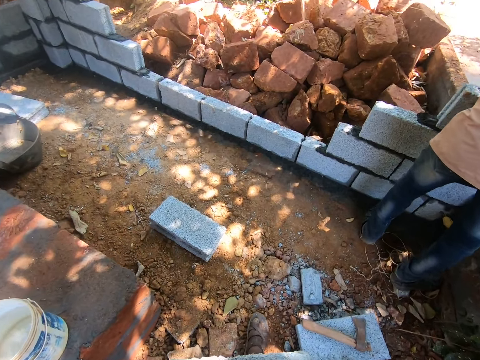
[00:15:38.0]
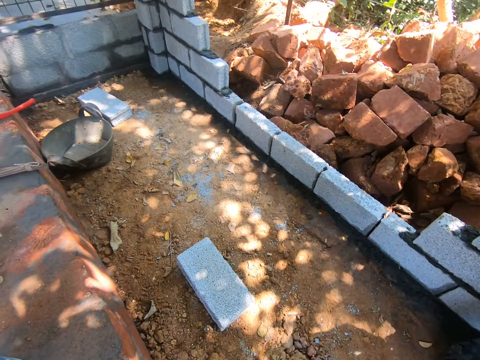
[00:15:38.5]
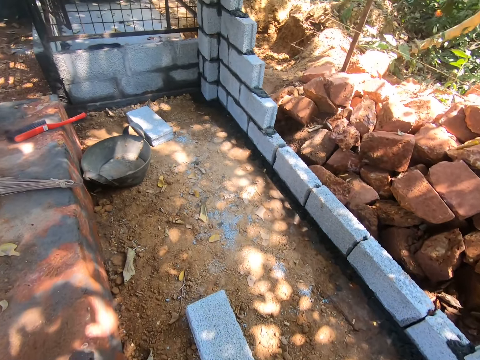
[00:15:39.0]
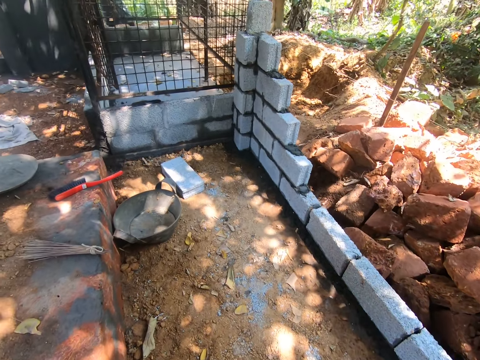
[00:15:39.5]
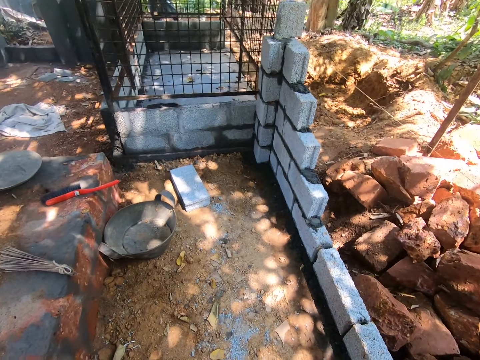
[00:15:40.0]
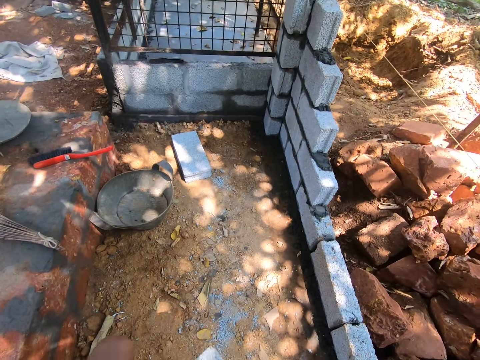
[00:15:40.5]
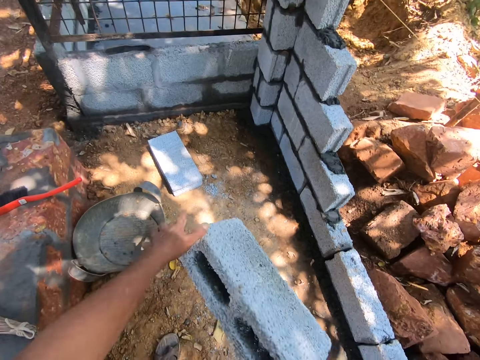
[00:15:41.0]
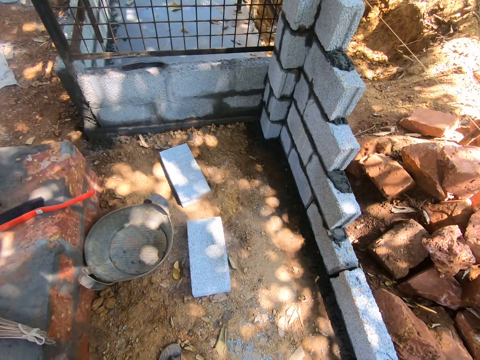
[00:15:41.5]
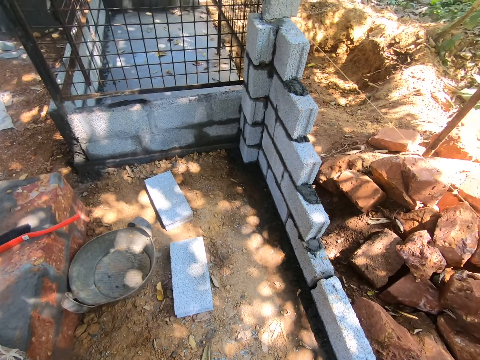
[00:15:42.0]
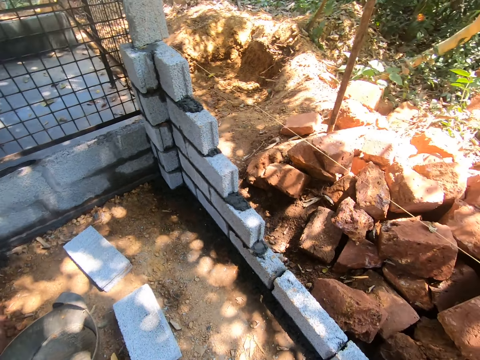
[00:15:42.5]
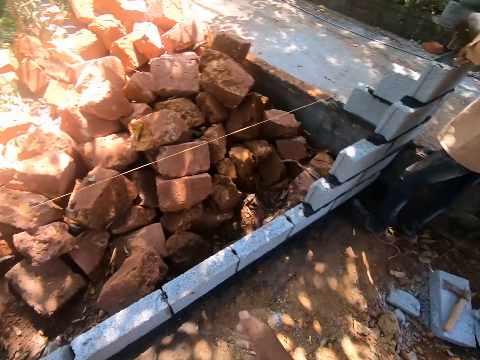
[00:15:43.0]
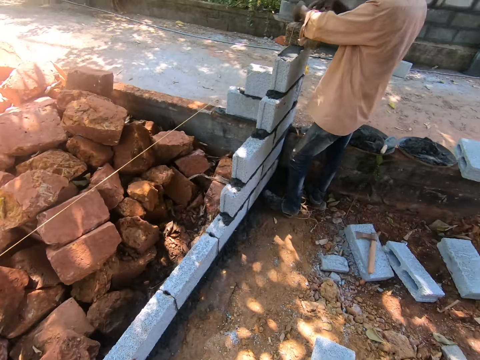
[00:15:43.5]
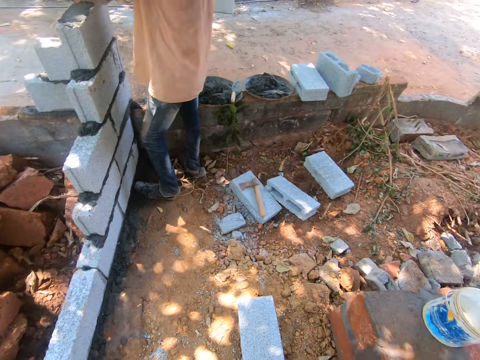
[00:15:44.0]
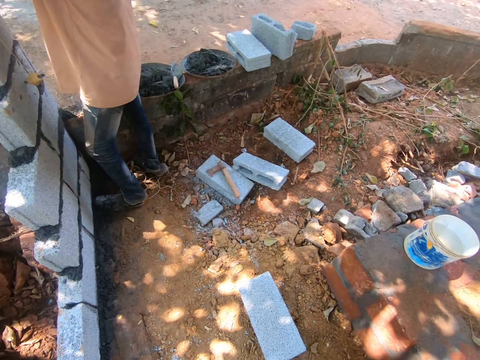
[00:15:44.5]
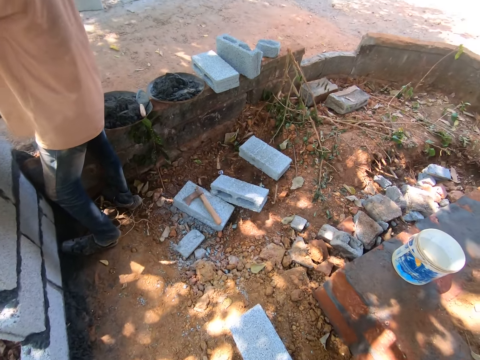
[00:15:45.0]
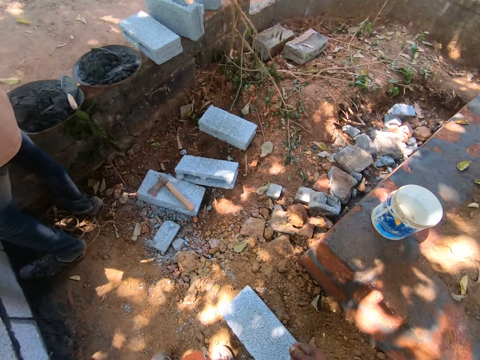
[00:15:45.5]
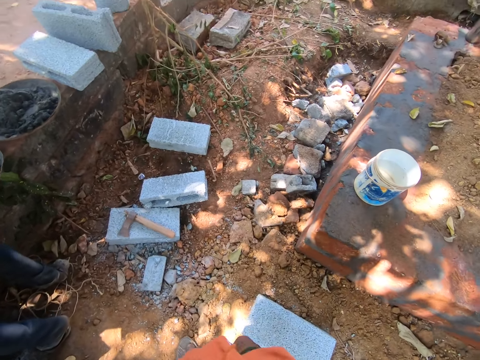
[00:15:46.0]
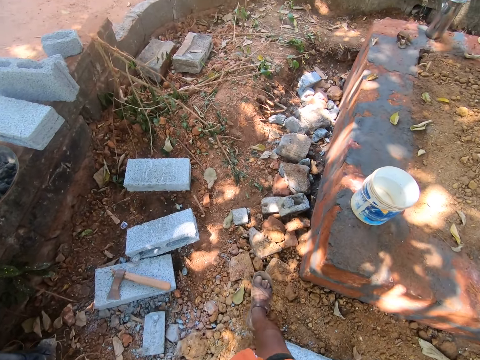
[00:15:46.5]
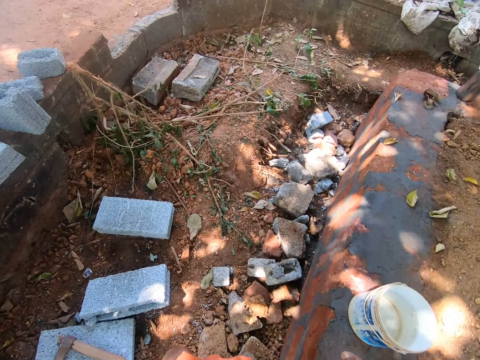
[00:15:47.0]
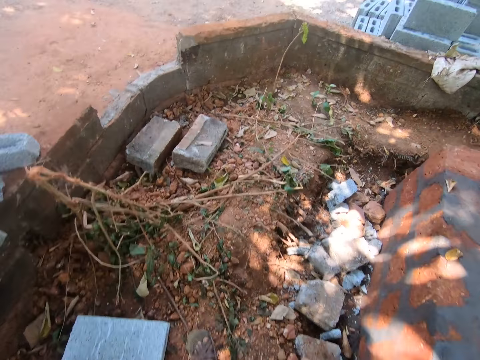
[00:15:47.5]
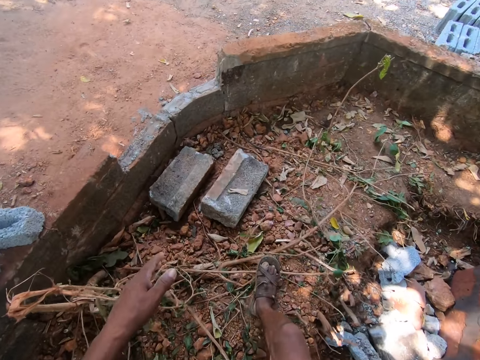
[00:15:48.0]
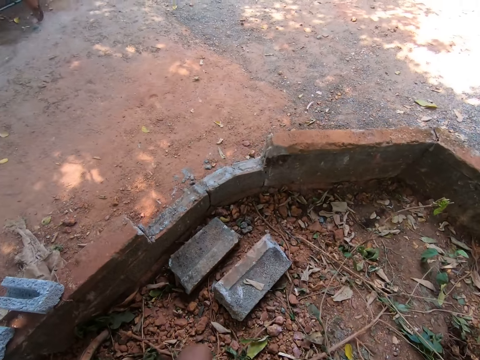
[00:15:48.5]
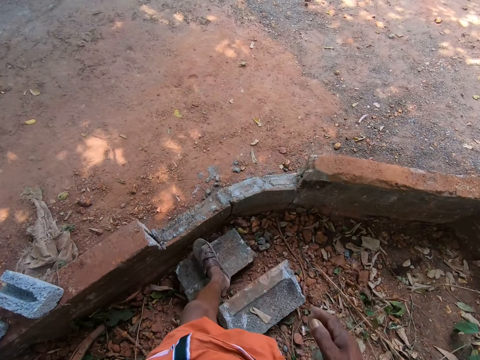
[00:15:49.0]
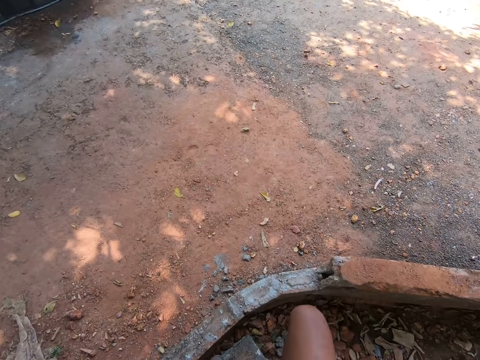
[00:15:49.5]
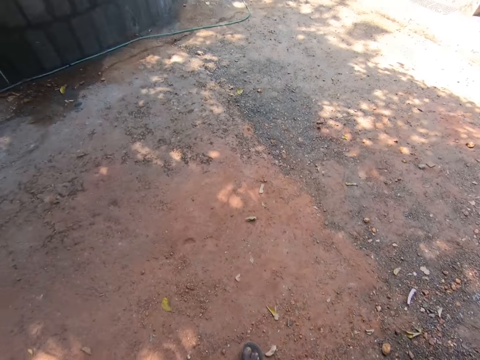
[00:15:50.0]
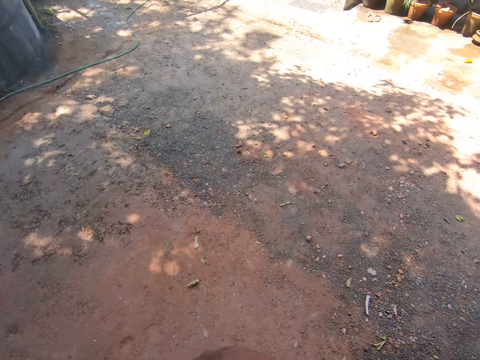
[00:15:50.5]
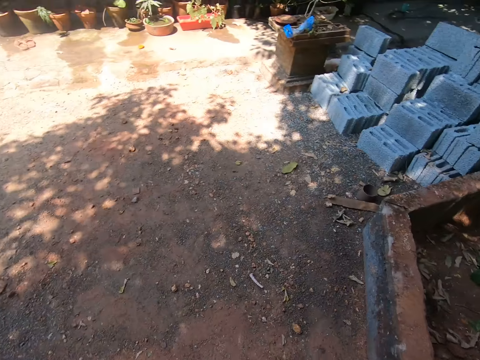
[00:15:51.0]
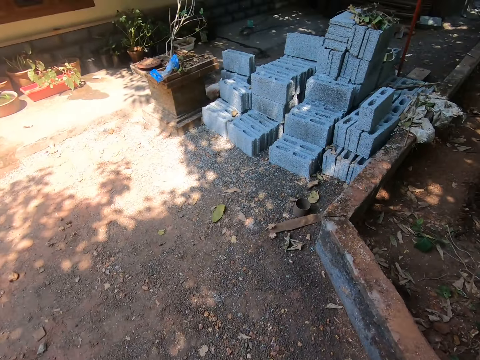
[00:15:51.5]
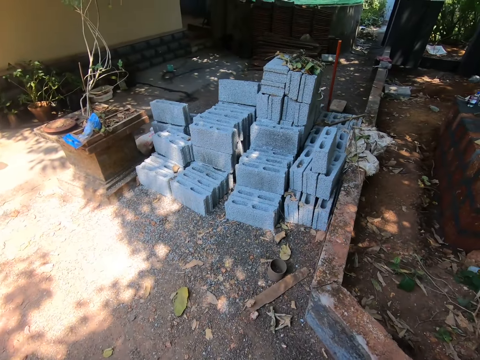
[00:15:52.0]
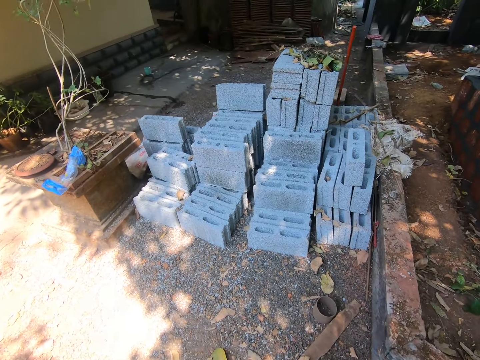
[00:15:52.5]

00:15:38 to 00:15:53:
The camera wearer drops the concrete block on the ground with his hands. He turns around. The man ties the rope on the concrete block with his hands. The camera wearer walks to the stack of concrete blocks on the ground.

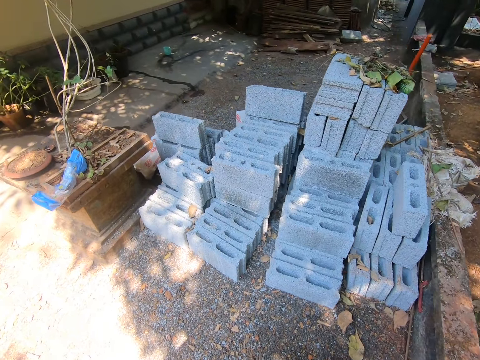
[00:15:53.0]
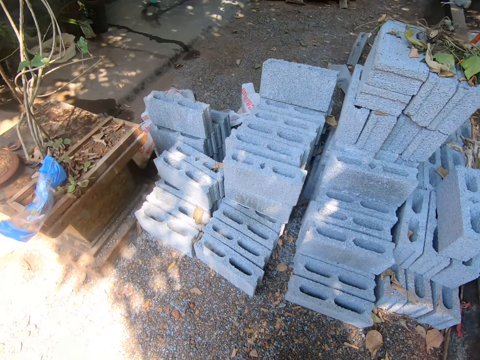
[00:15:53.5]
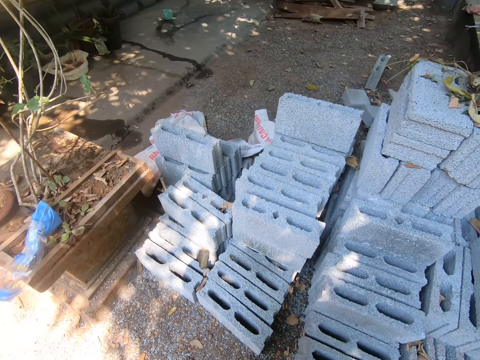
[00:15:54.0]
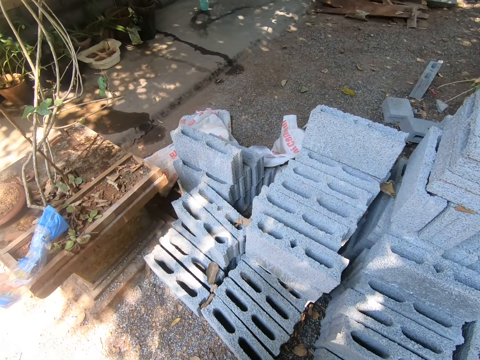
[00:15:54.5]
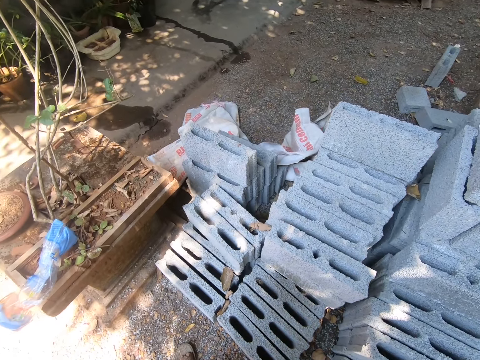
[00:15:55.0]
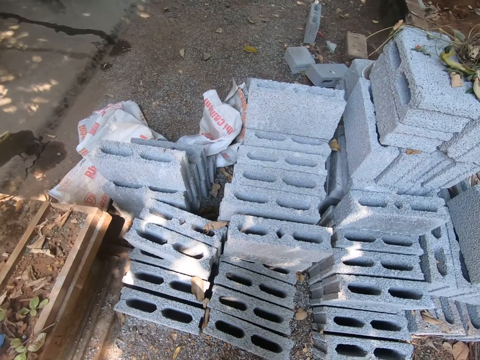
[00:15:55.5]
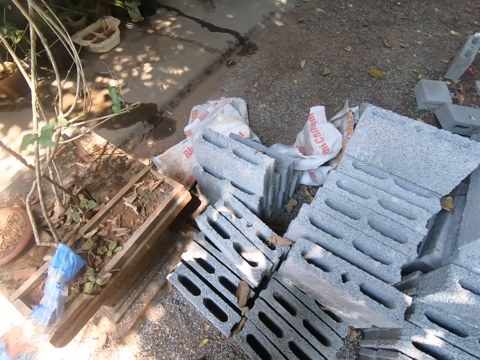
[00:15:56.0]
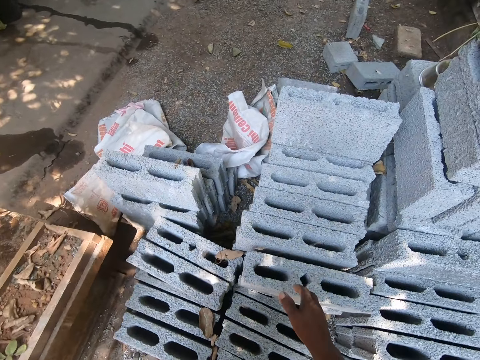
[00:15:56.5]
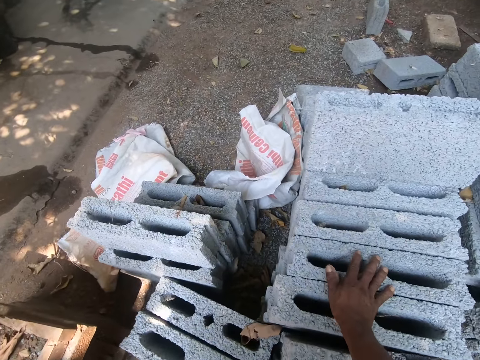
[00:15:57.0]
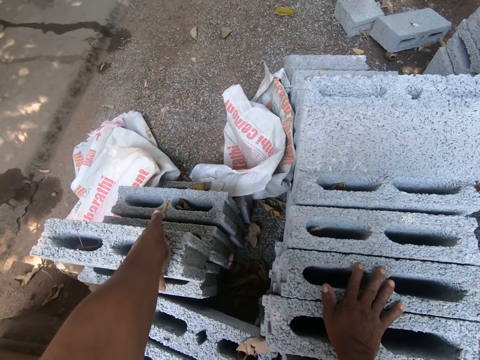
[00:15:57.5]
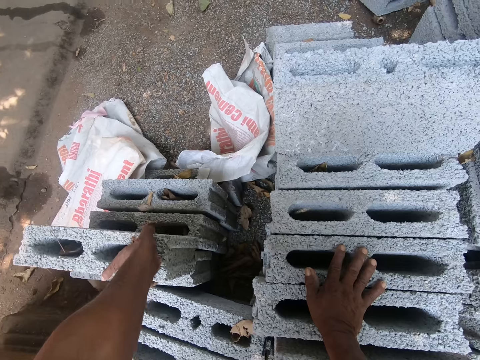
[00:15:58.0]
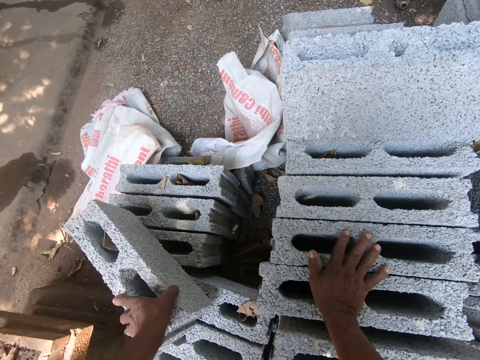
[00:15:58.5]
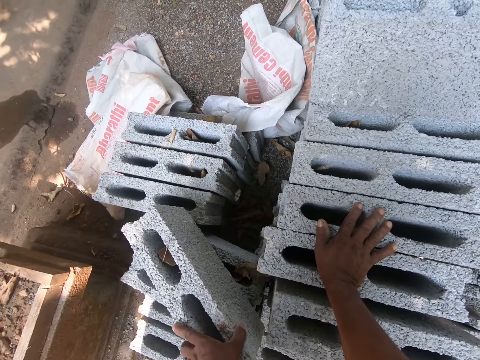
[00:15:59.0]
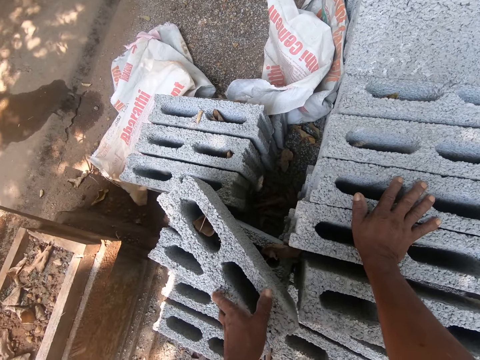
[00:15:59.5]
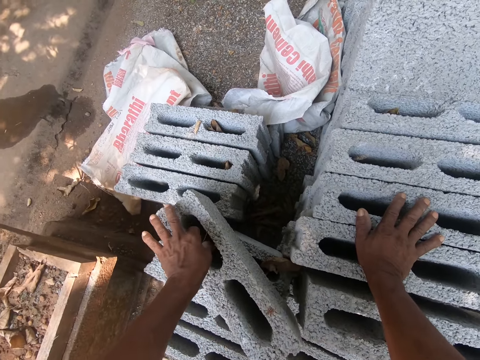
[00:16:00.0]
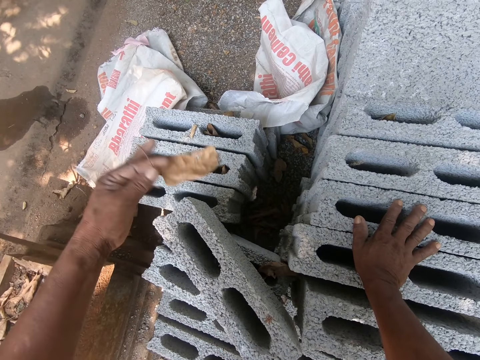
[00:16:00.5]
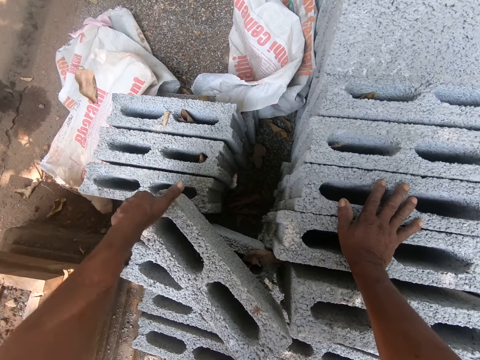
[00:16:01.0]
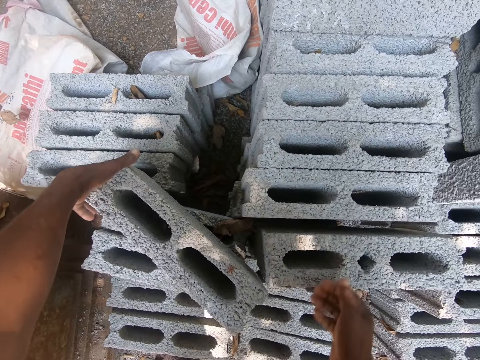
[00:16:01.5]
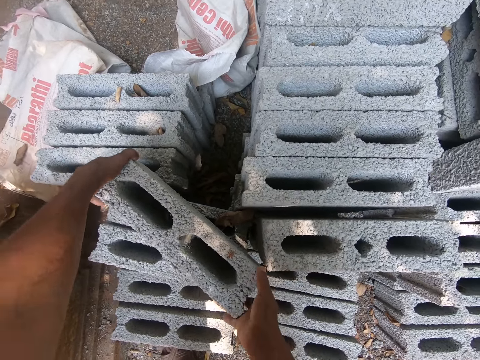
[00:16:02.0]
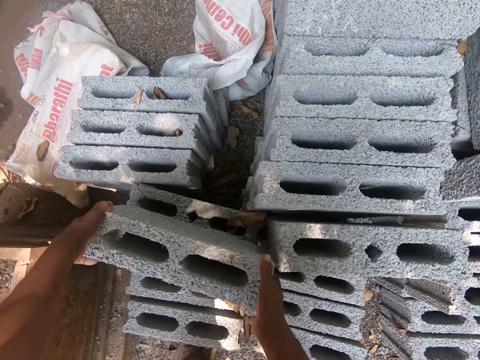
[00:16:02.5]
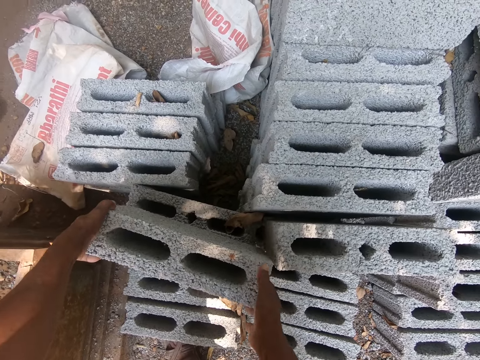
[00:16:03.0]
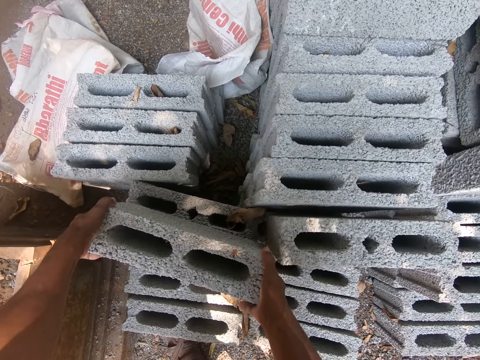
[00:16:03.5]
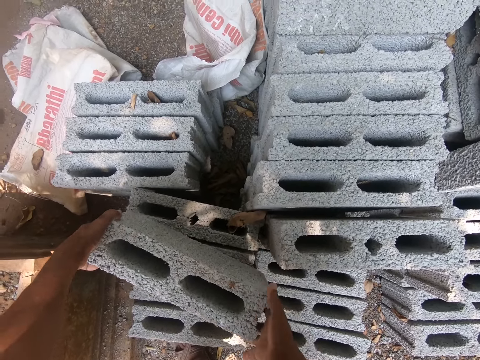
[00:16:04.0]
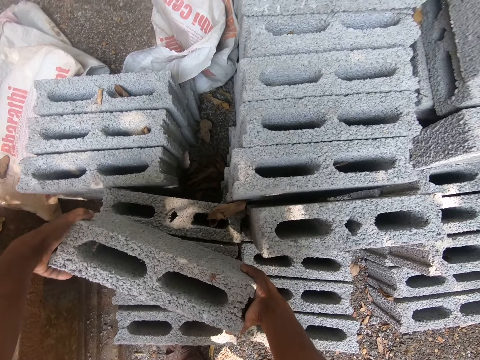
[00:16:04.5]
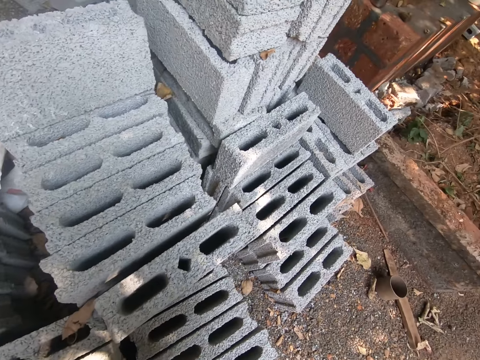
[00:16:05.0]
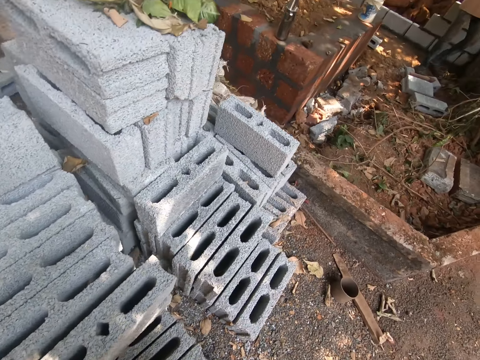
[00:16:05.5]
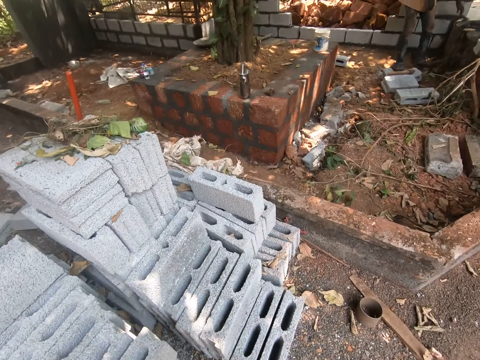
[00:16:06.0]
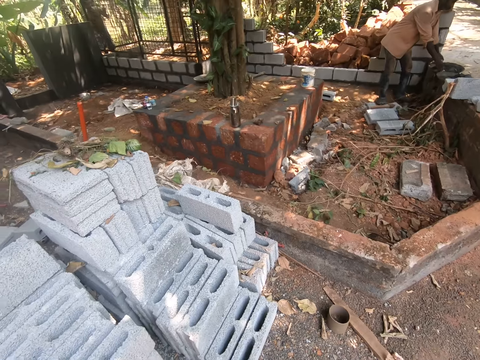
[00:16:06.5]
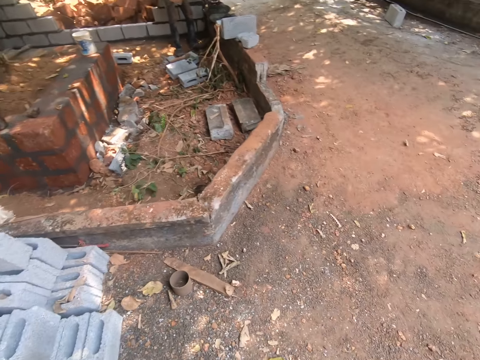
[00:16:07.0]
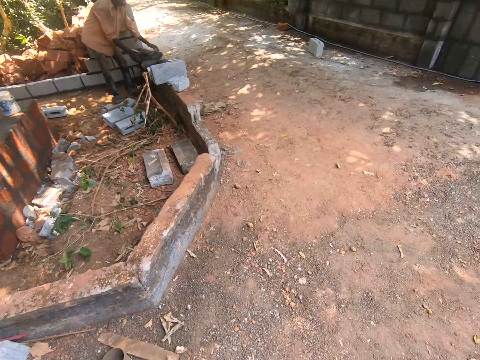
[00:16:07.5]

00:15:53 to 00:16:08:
The camera wearer looks around. He places his right hand on the concrete blocks. He holds the bricks. He moves the concrete block on the stack of concrete blocks with his left hand. He removes a dried leaf in the concrete block with his left hand. He throws the dried leaf. He holds a brick. He holds the bricks with both hands. He moves the concrete block on the stack of concrete blocks with his hands. He turns around. He picks up the concrete block from the stack of concrete blocks with his hands. The man touches the mortar pan on the brick fence with his hands.
